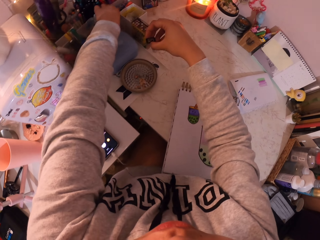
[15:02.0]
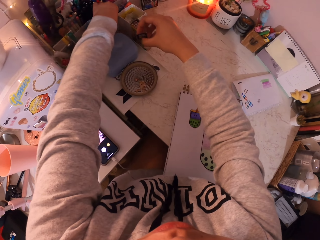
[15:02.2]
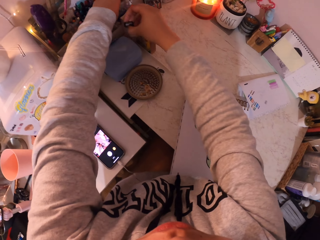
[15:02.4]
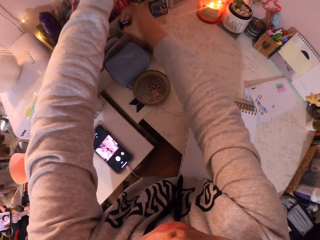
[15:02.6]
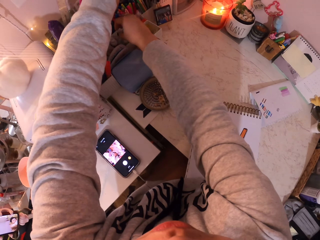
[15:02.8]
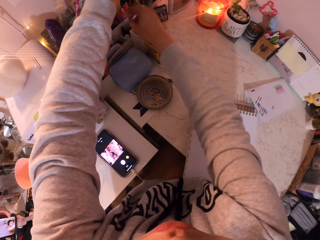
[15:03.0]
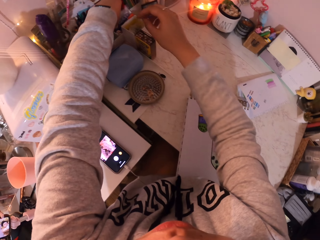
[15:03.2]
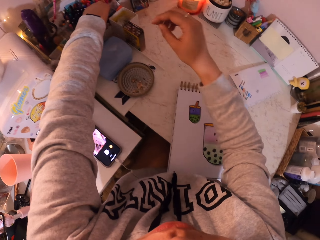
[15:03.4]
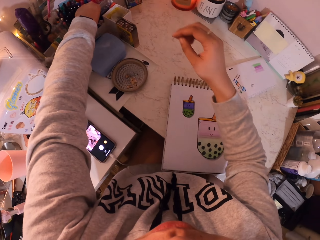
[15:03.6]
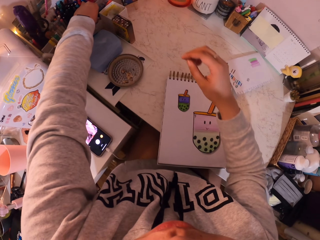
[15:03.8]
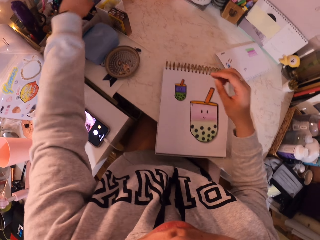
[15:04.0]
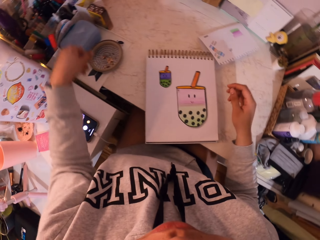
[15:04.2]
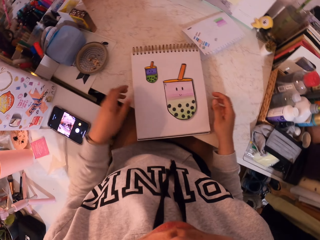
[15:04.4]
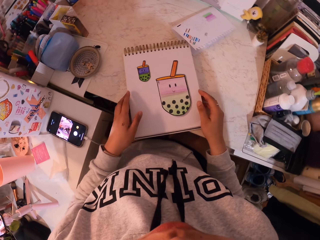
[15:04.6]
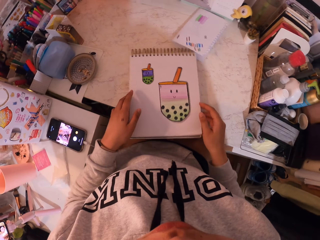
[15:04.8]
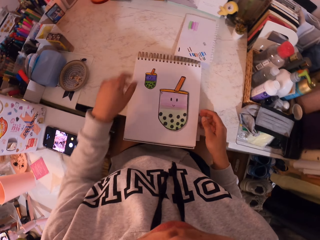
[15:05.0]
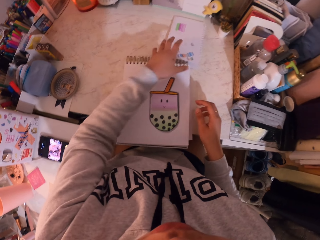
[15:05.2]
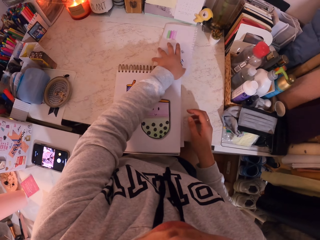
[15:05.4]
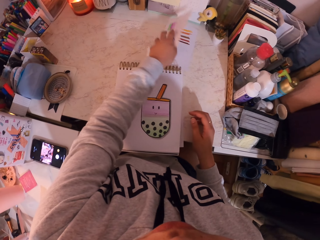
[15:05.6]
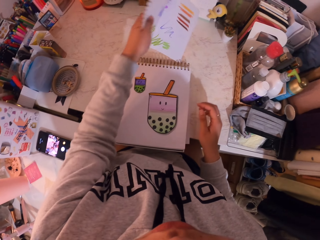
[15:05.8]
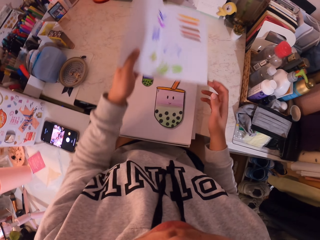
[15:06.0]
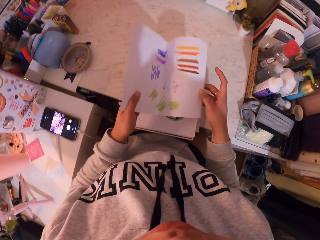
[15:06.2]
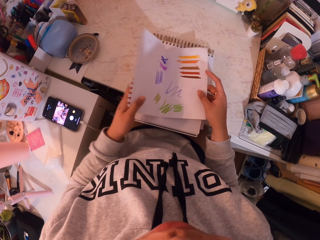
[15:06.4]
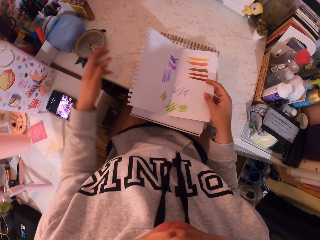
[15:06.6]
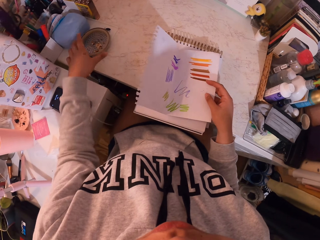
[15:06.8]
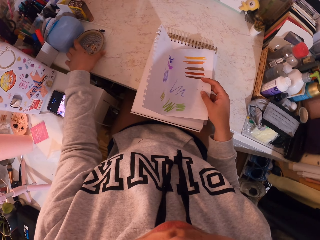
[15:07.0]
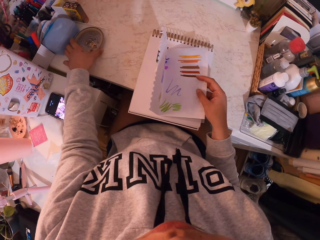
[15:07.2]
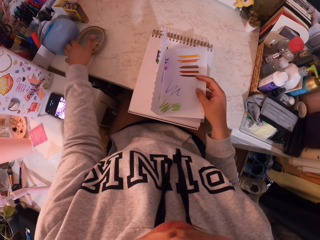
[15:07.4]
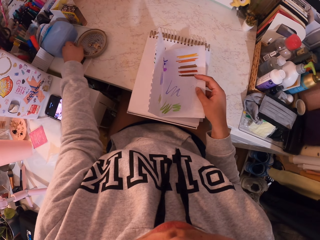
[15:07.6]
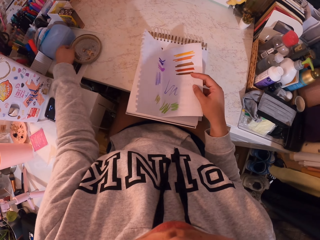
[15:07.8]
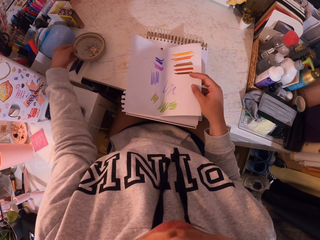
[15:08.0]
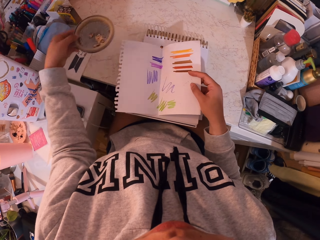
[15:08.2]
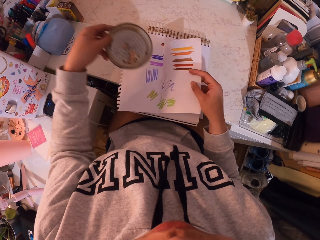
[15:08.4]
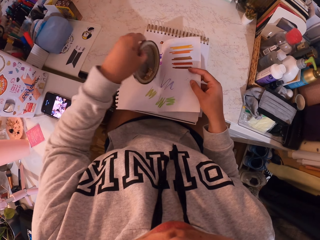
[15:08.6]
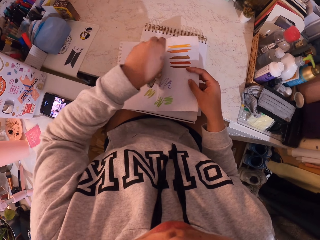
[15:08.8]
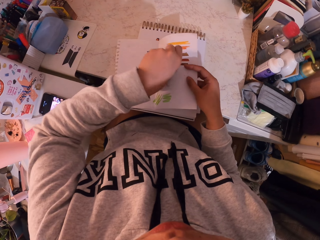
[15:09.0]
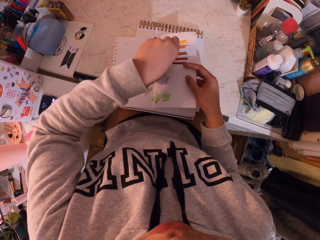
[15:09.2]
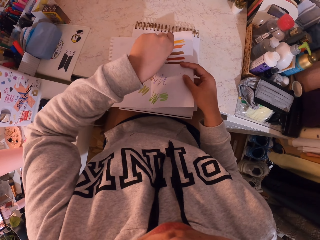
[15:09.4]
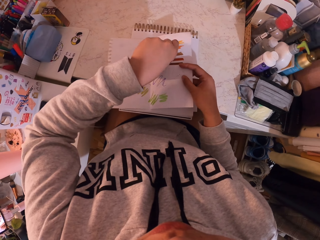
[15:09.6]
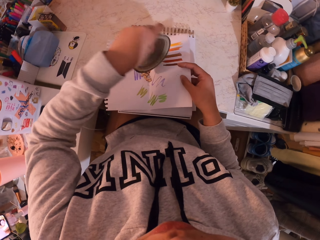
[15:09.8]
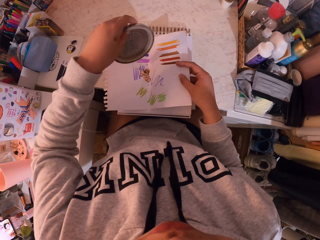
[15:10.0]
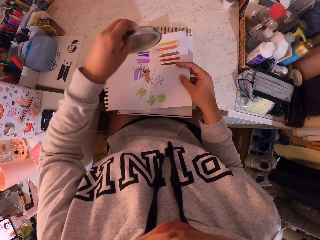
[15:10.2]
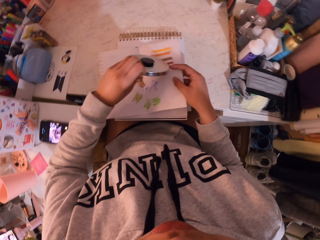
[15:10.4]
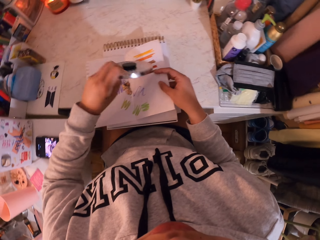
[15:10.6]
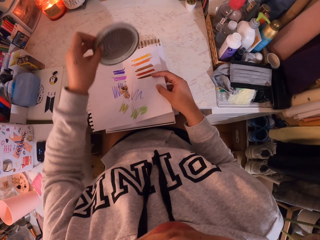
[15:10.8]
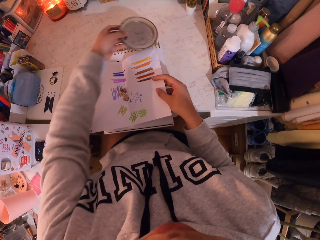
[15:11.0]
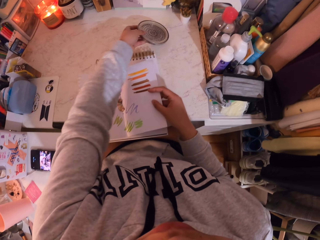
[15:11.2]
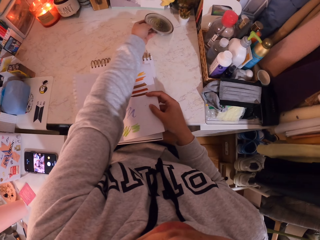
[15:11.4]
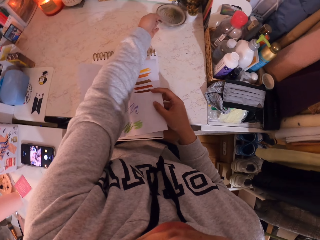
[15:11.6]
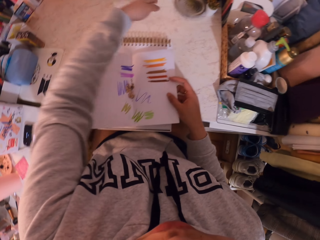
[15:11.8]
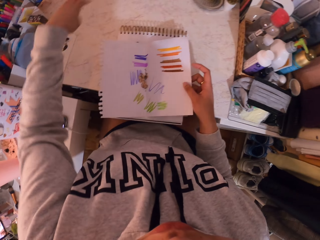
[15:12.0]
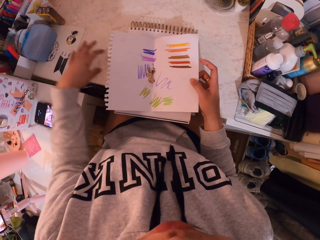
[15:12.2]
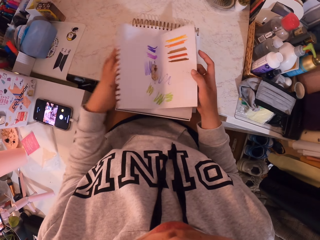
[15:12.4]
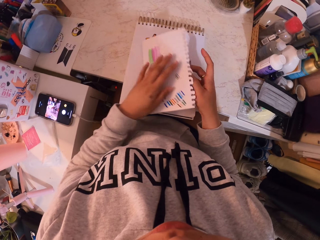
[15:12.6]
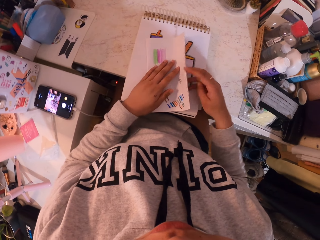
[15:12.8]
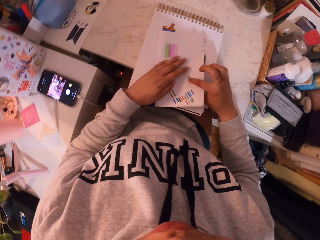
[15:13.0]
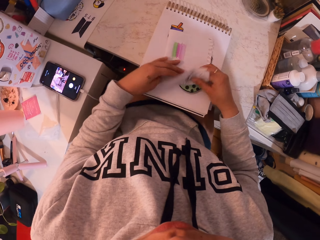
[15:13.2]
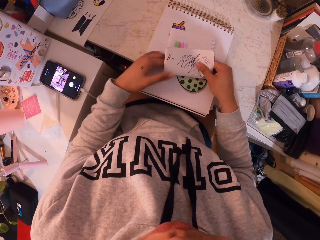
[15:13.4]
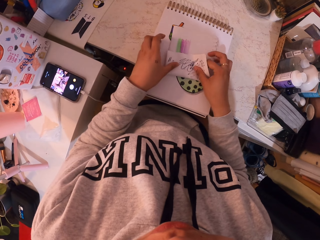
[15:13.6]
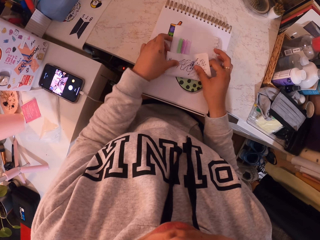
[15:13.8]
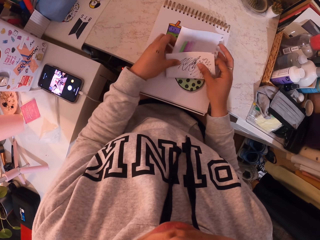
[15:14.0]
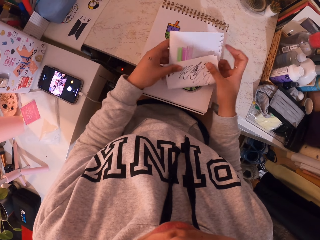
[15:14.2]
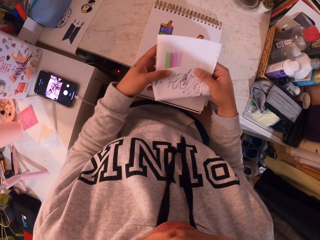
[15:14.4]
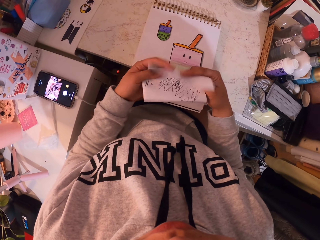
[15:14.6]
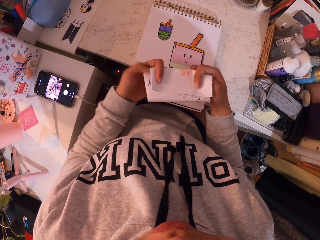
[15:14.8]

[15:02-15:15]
The camera wearer puts something in the box. They move the booklet. They pick up paper from the table. They take the plate or dish. They pour trash from the dish to the paper. They put the dish on the table. They fold the paper.

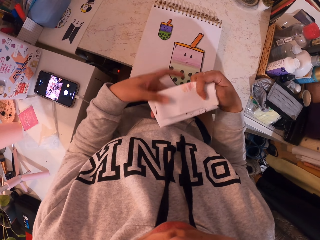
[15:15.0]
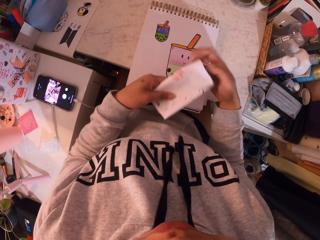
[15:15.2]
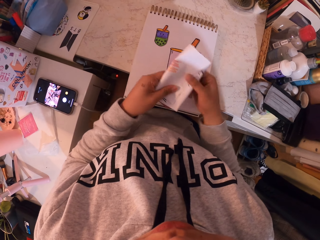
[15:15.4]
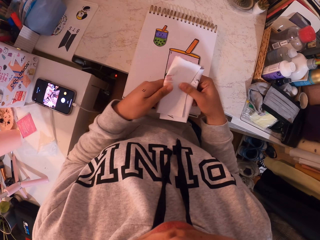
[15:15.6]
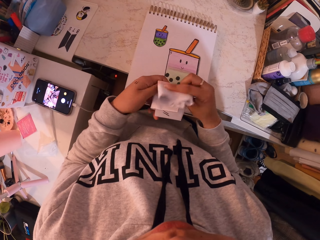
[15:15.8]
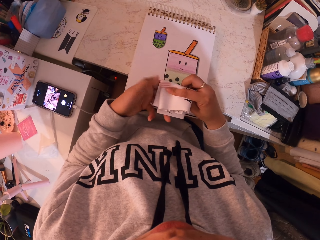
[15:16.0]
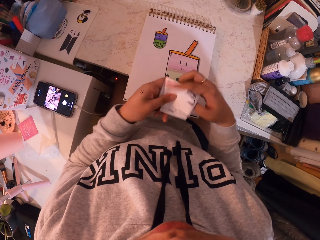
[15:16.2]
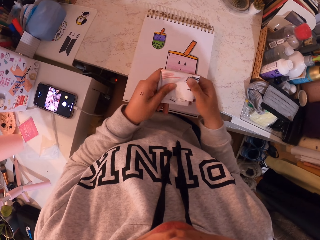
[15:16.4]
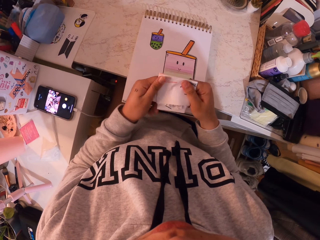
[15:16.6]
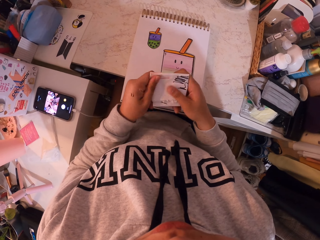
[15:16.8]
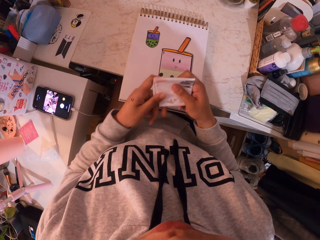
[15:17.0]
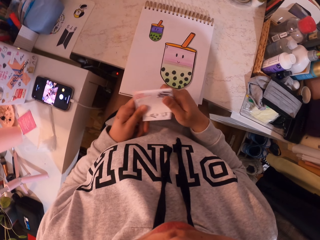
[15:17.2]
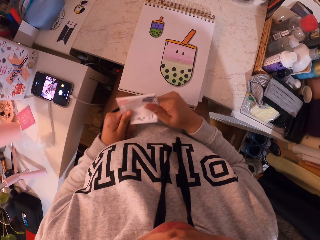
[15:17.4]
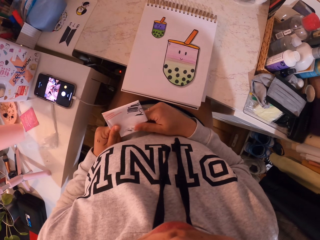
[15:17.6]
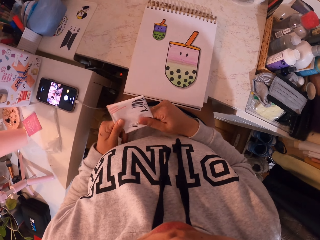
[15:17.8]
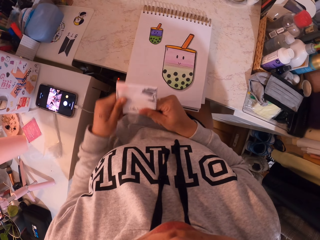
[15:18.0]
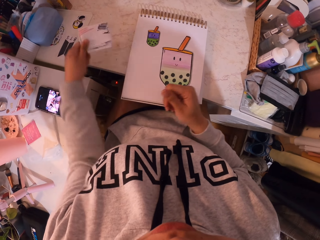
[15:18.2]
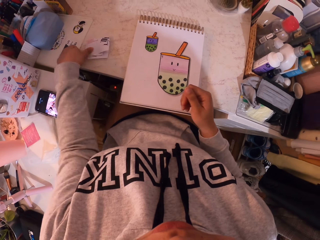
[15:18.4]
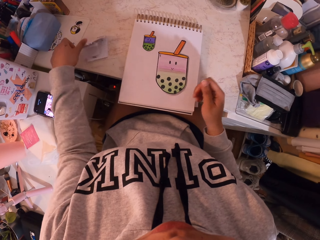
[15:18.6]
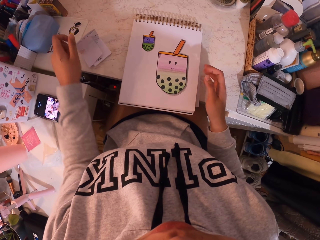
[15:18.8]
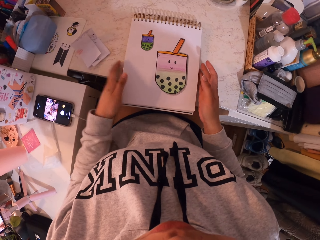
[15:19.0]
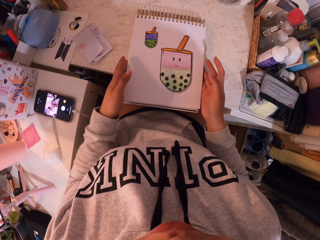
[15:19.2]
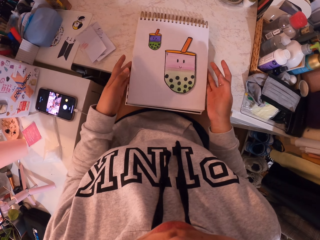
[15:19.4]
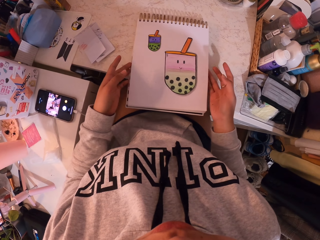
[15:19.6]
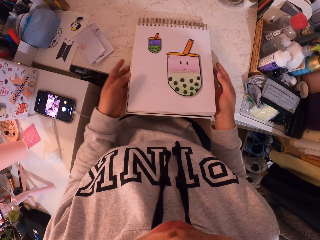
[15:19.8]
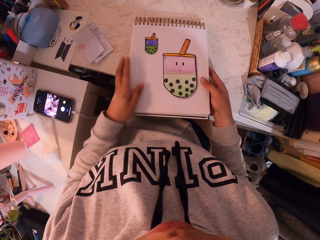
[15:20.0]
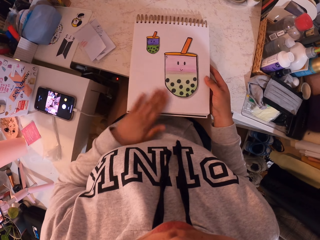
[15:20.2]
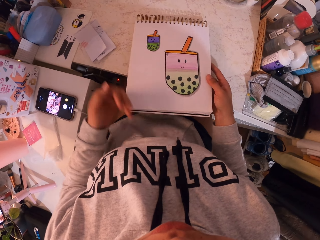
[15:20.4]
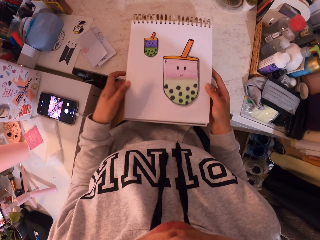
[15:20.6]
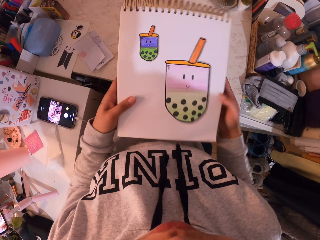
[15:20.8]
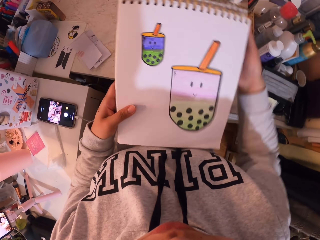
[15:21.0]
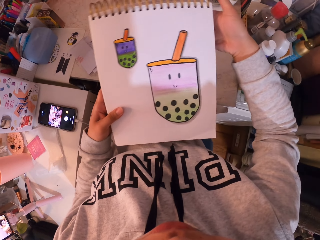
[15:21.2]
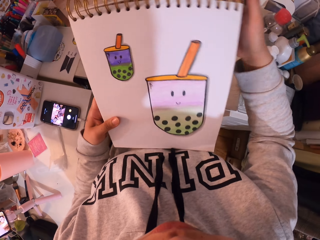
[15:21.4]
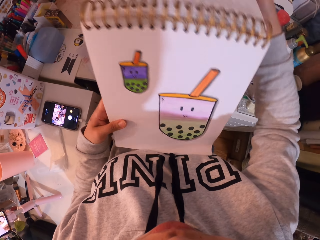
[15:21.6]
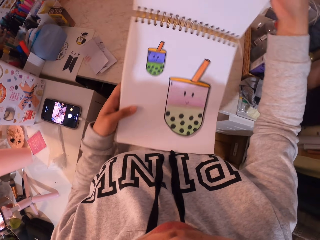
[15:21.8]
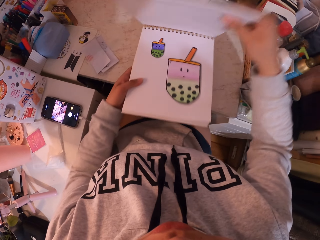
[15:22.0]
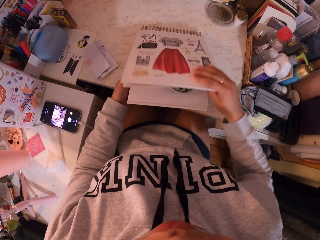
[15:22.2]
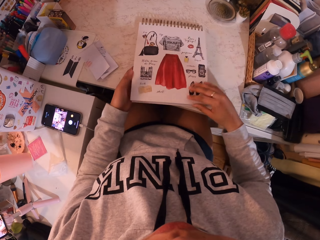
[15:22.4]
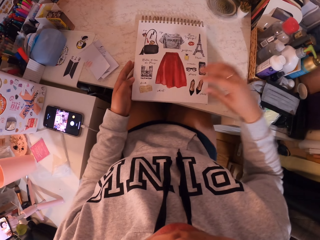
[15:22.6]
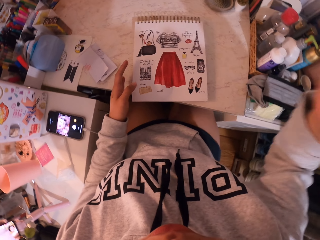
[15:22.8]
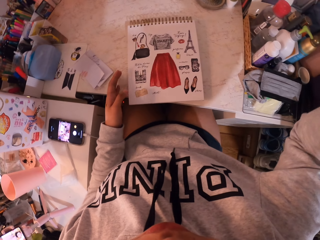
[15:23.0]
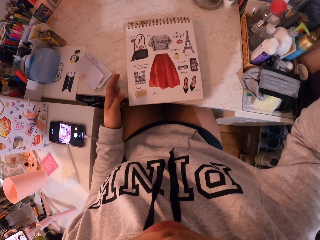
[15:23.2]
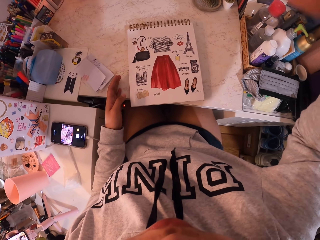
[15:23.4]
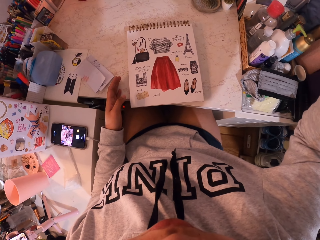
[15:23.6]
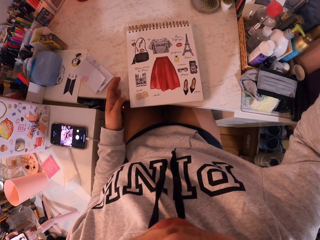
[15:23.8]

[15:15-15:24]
The camera wearer puts the paper on the table. They pick up a drawing book. They fold the booklet.
